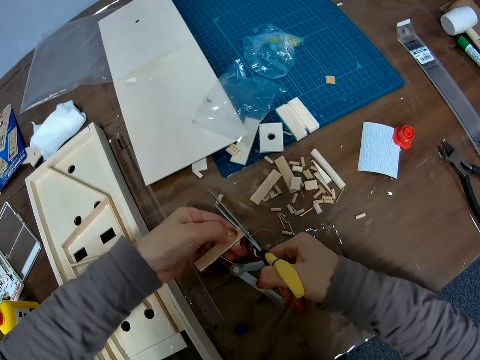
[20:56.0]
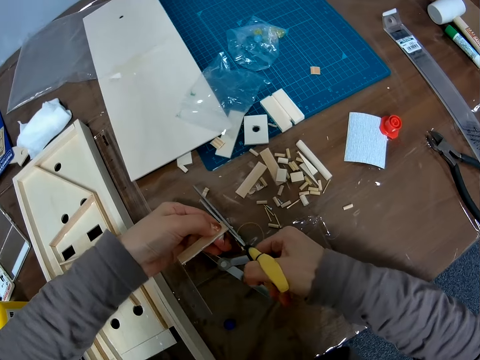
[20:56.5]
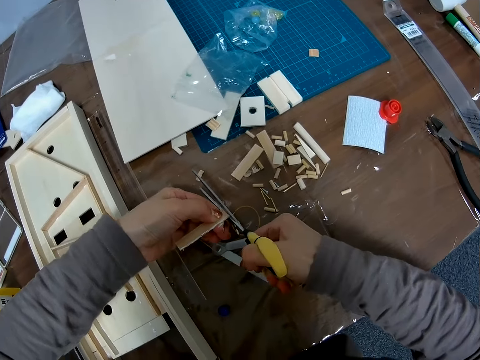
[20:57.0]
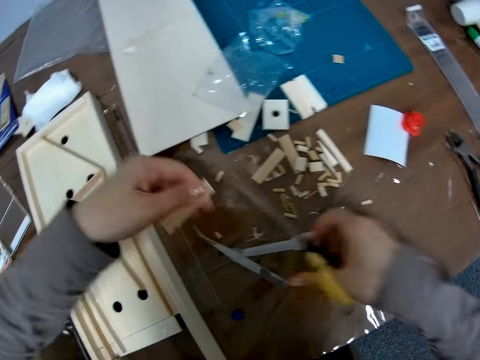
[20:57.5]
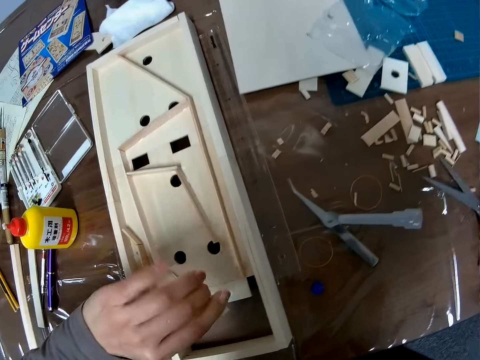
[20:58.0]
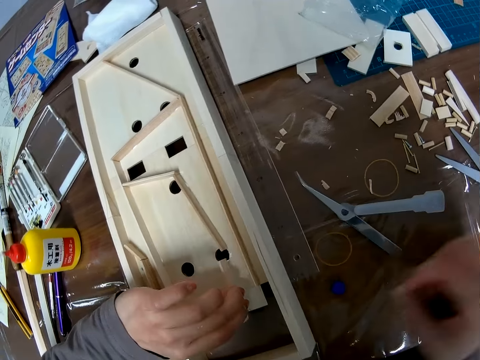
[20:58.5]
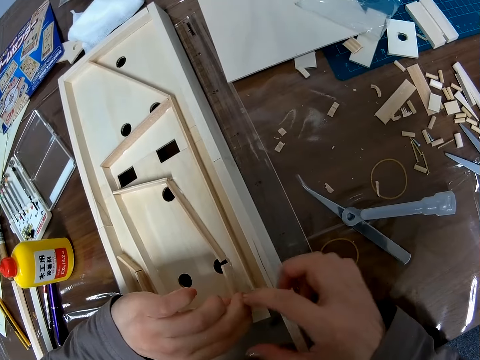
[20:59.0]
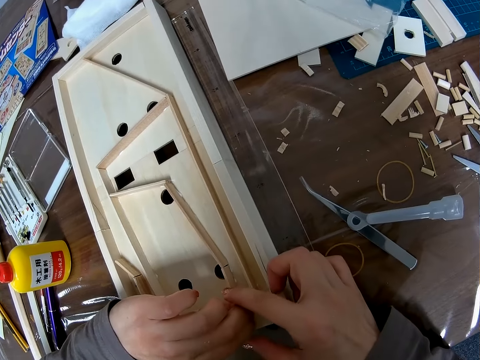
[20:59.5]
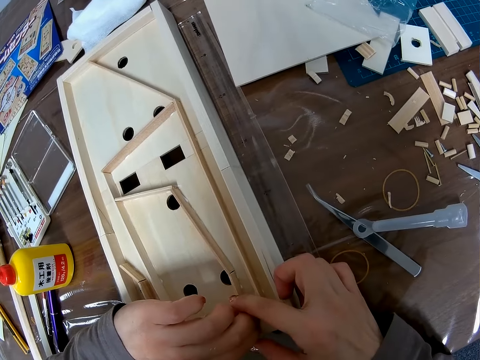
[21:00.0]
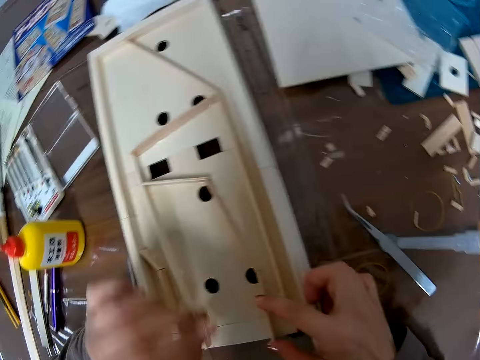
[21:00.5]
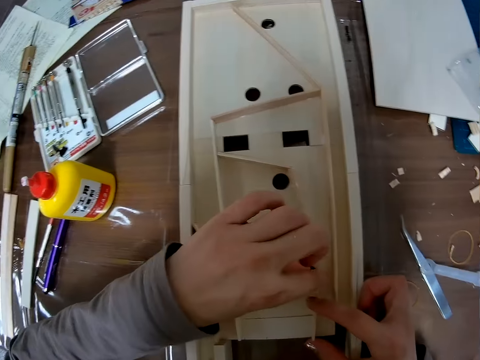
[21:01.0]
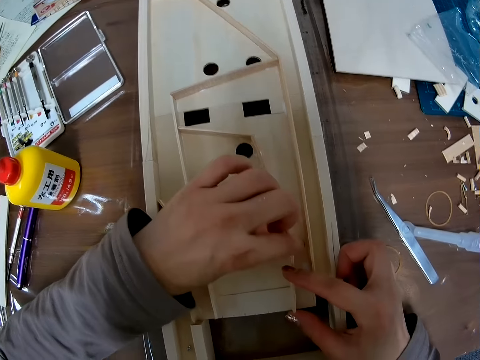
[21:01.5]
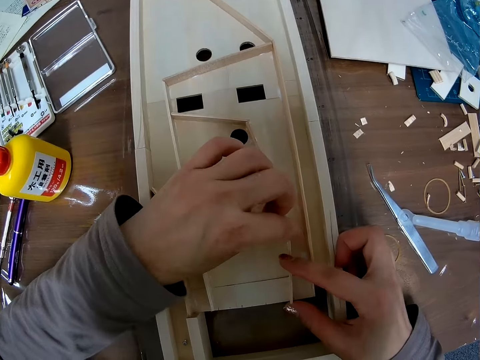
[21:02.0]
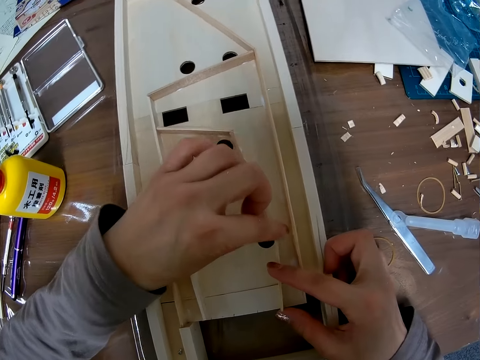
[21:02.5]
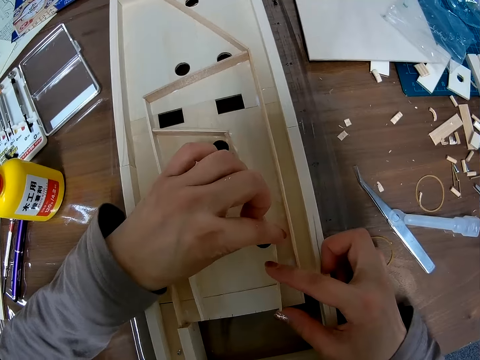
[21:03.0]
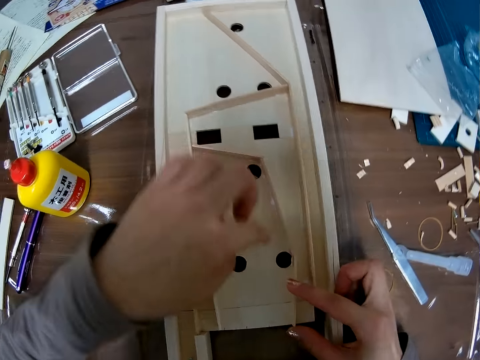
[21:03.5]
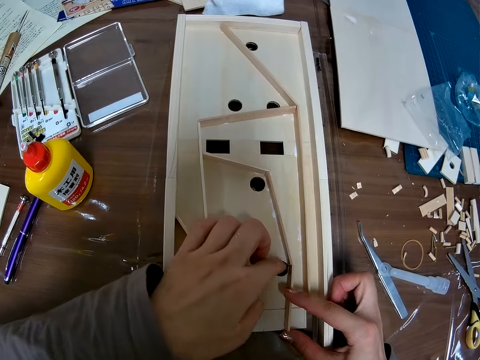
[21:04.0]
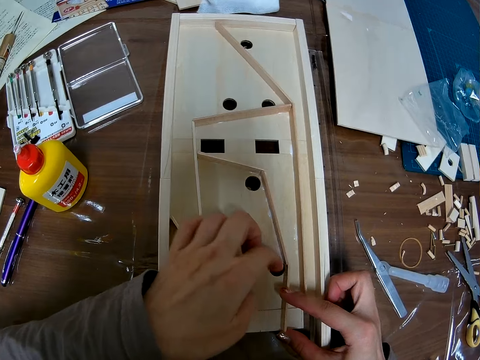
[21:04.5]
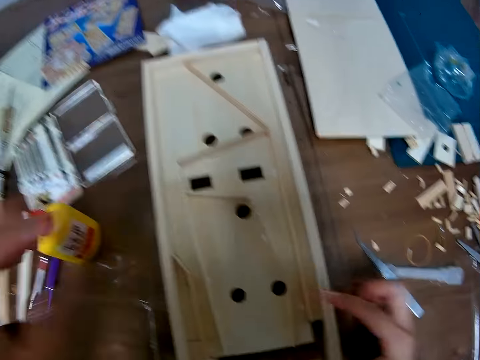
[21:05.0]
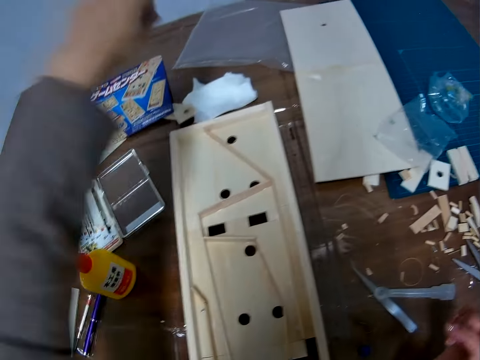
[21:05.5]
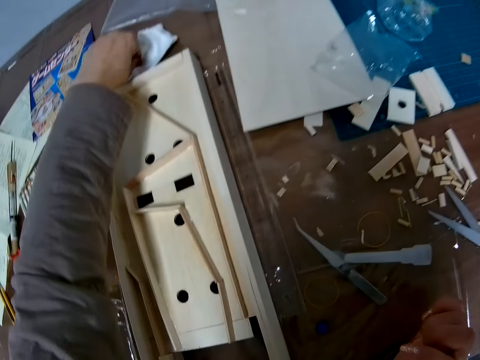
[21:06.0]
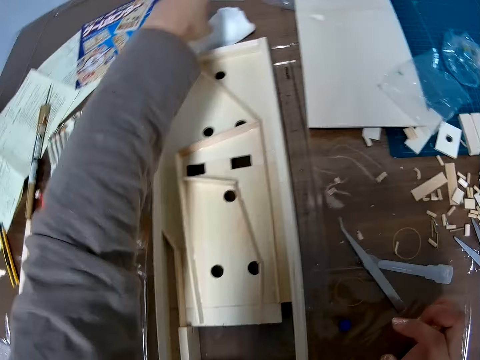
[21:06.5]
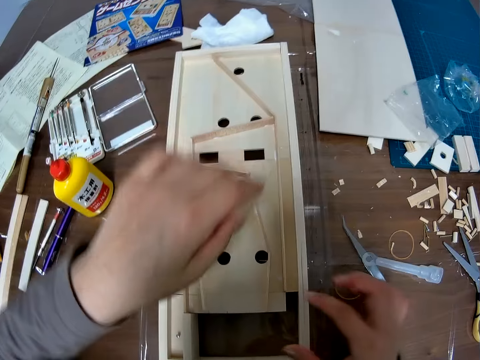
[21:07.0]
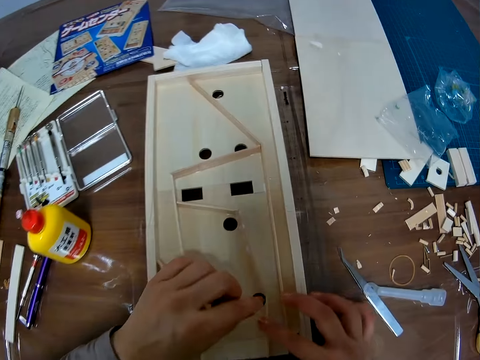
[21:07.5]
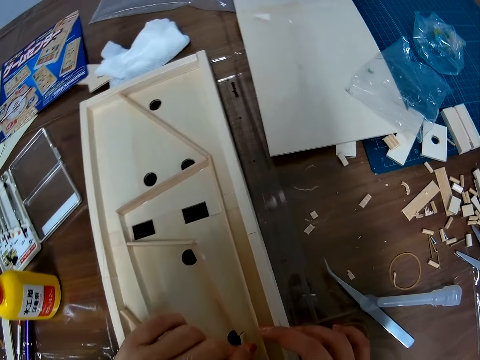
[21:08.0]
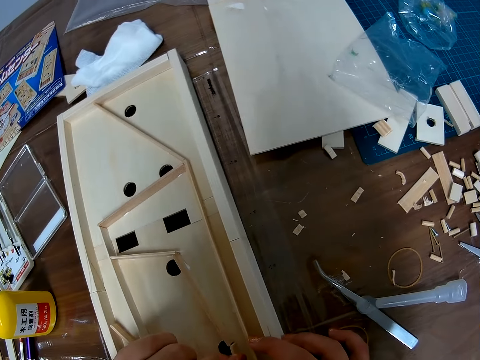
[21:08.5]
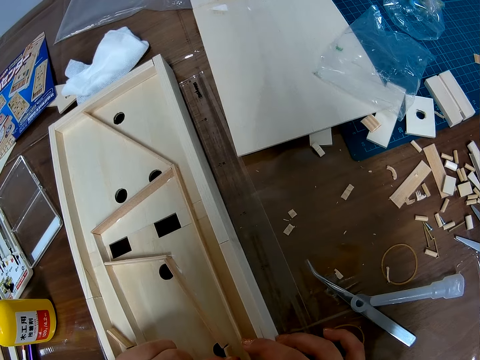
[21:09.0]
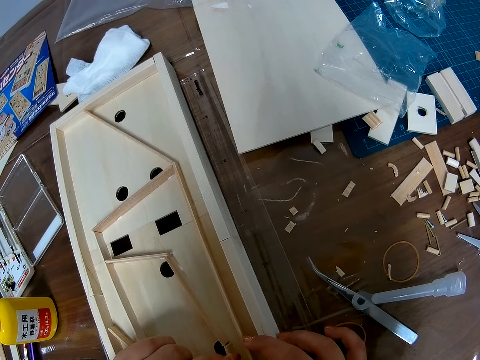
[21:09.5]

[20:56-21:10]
The camera wearer drops the scissors back on the table. They hold the wooden block with their hands. They place the piece of wood with glue in the wooden craft. They adjust the piece of wood in the wooden craft with their hands. They clean their left hand with the tissue paper on the table. They adjust the piece of wood in the wooden craft.

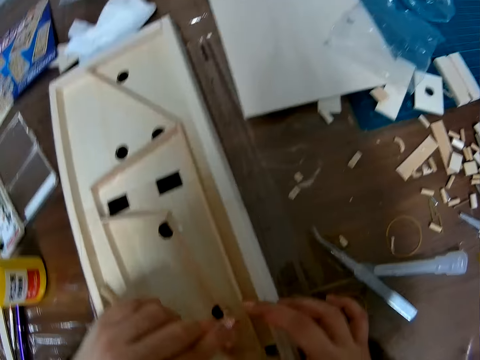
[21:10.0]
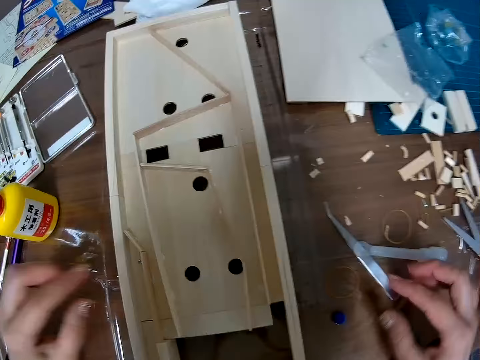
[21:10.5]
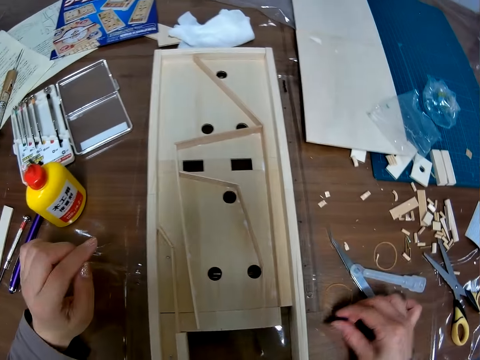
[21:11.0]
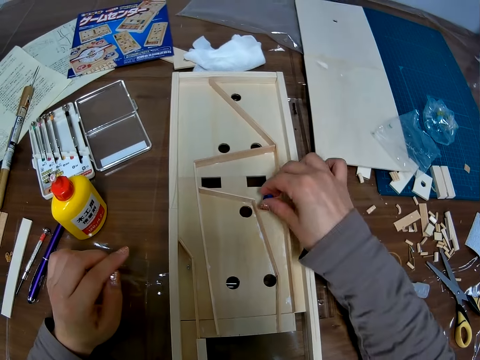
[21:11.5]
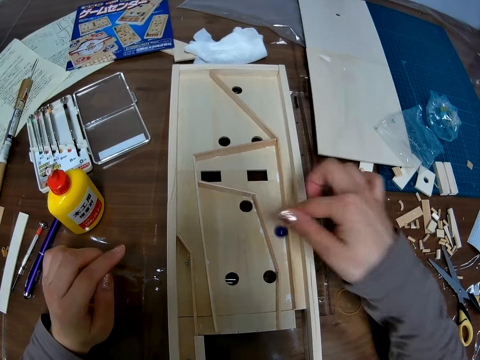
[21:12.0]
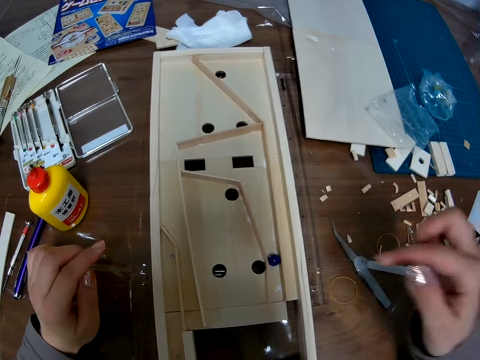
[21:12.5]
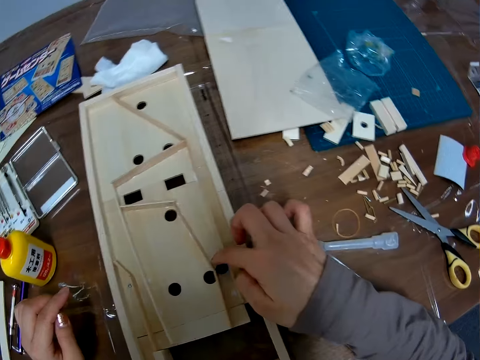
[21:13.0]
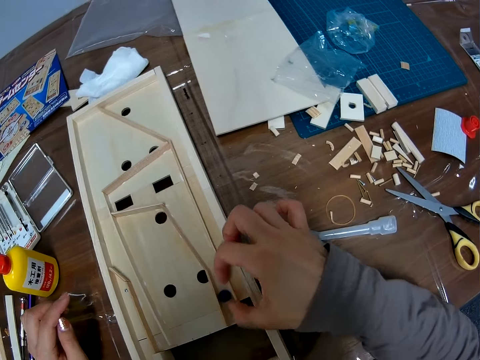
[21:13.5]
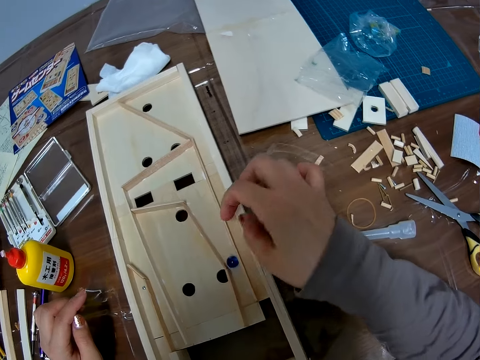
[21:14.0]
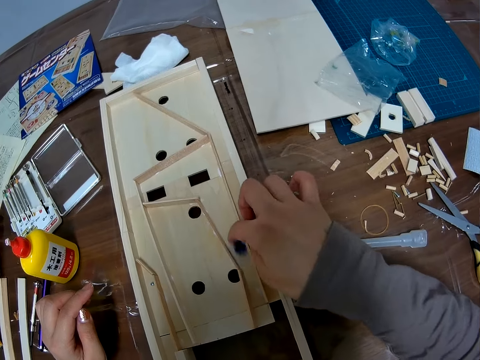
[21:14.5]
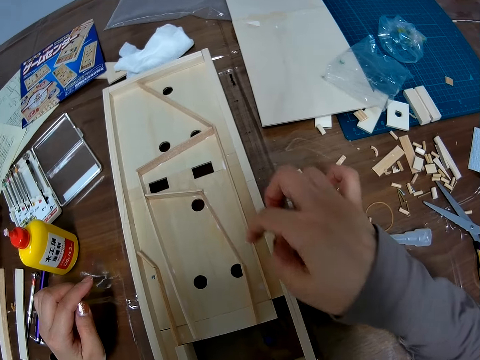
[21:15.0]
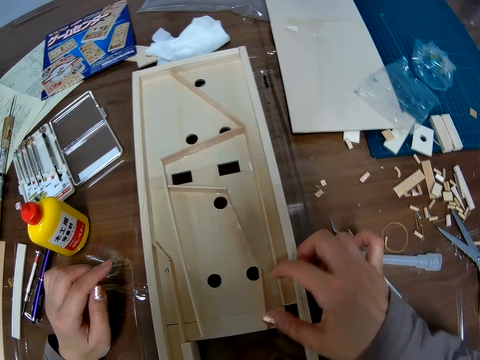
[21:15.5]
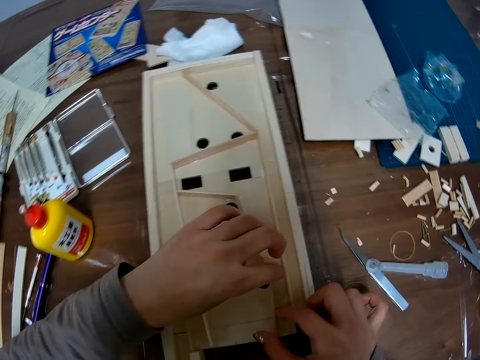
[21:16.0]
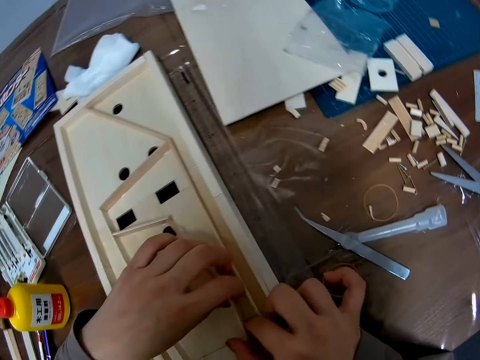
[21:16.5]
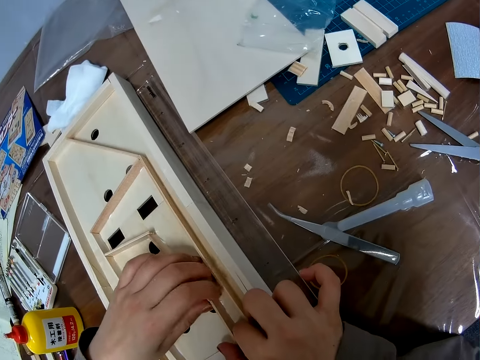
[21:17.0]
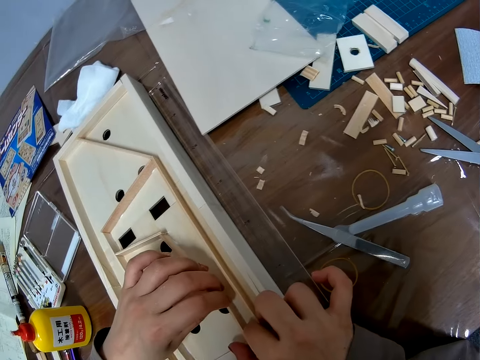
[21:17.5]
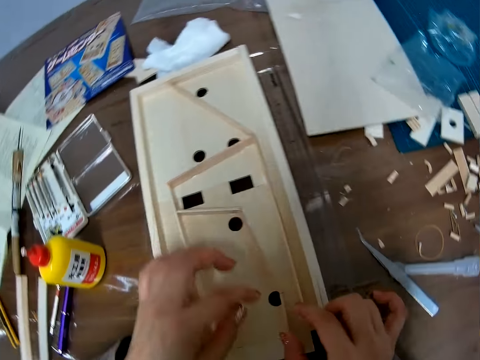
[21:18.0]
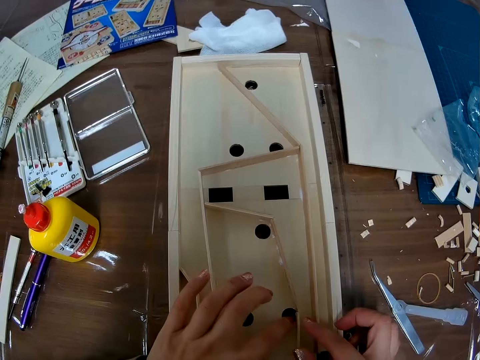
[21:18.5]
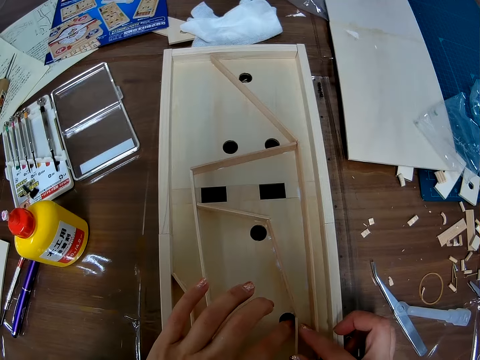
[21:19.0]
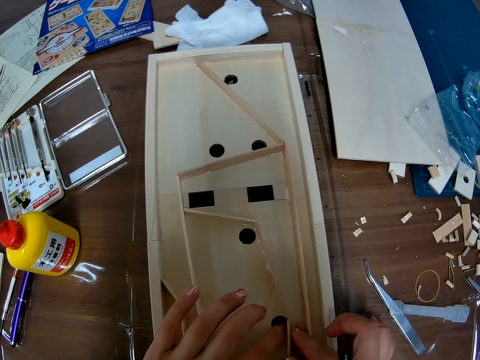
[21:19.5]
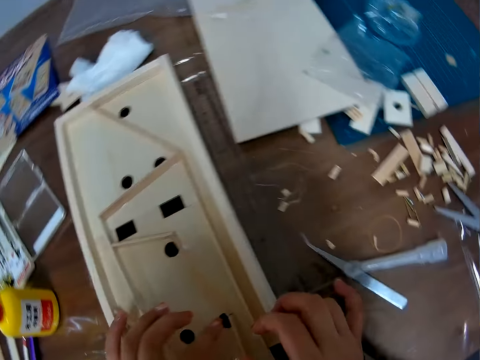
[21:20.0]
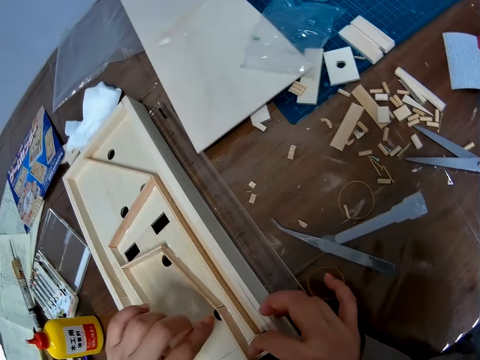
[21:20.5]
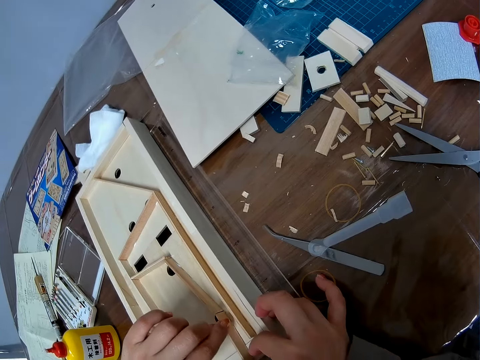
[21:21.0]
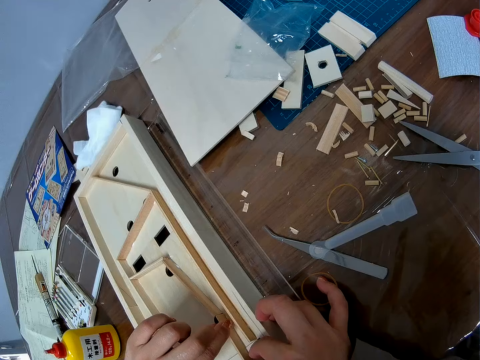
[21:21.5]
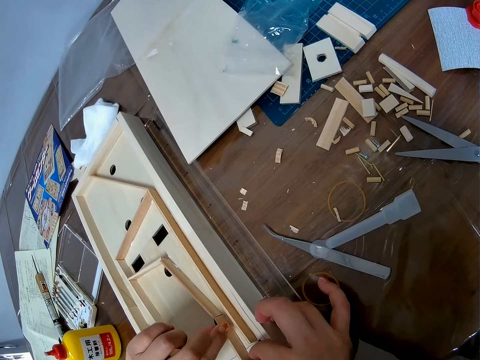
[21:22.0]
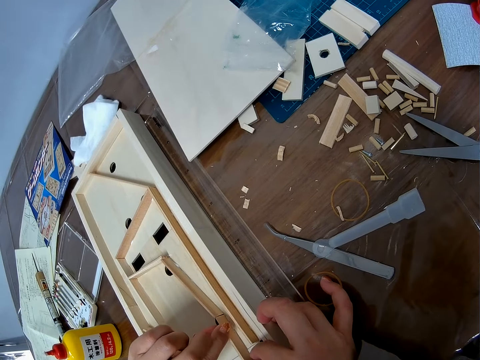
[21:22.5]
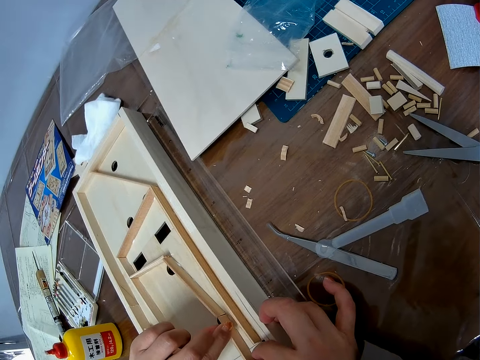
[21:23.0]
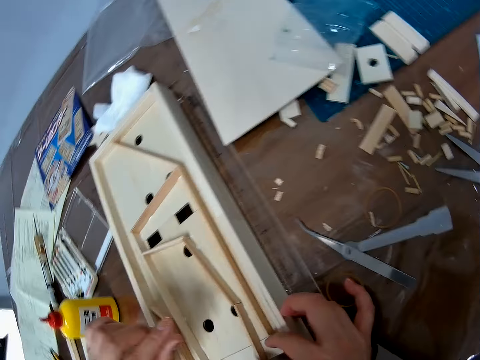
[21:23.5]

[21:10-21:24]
The camera wearer picks up the crystal stone or glass marble on the table. She places the glass marble on the wooden pinball machine. She passes the crystal stone in between a piece of wood in a wooden craft. She strikes the glass marble with her finger. She adjusts the piece of wood in the wooden craft with her hands.
